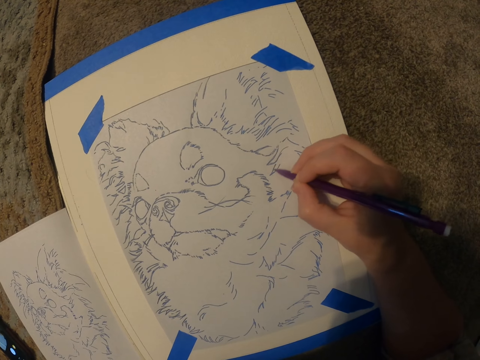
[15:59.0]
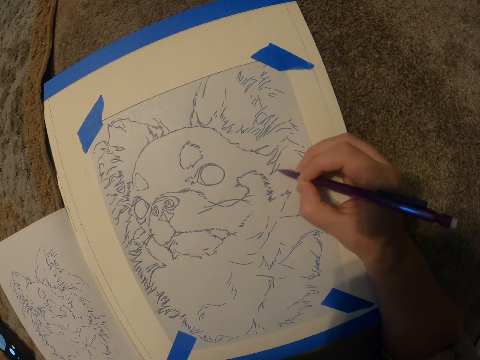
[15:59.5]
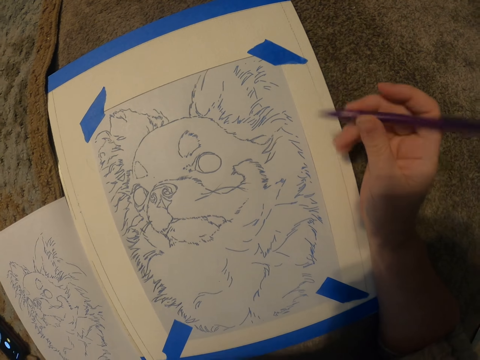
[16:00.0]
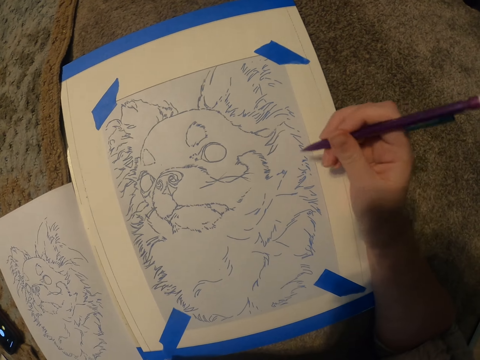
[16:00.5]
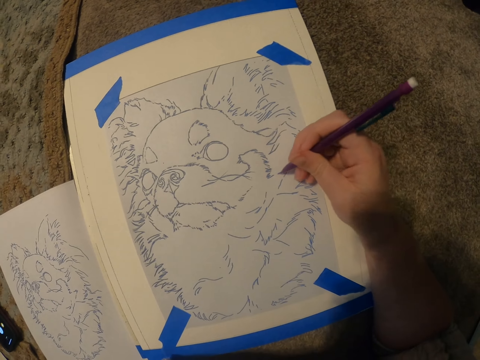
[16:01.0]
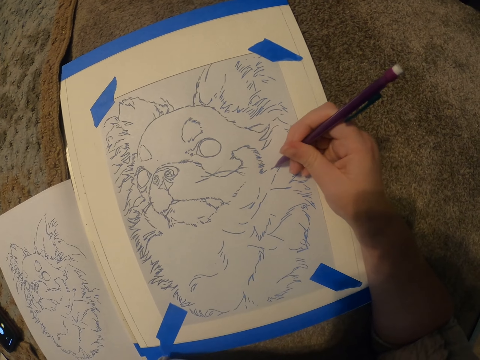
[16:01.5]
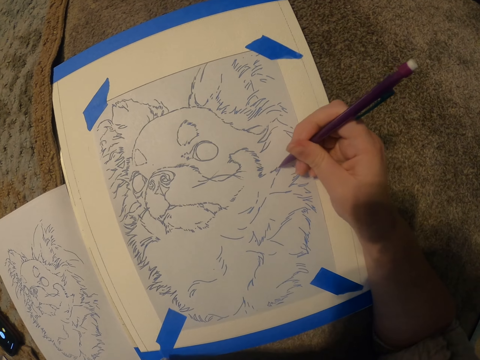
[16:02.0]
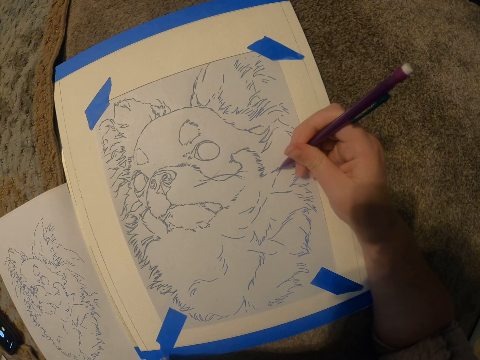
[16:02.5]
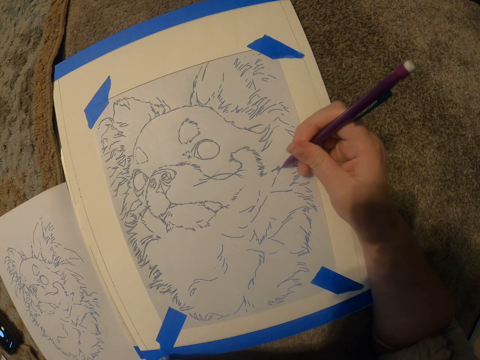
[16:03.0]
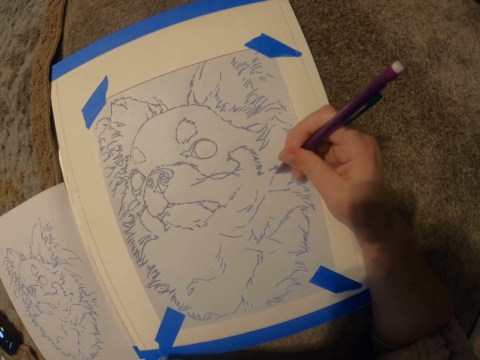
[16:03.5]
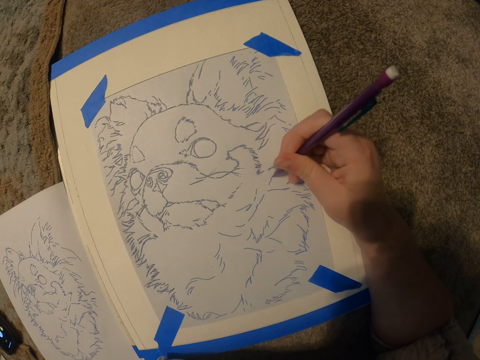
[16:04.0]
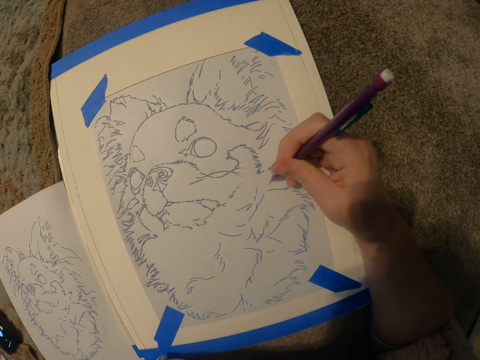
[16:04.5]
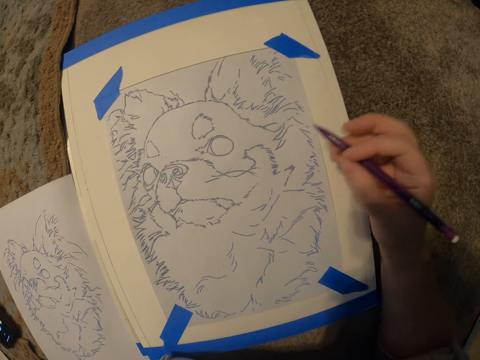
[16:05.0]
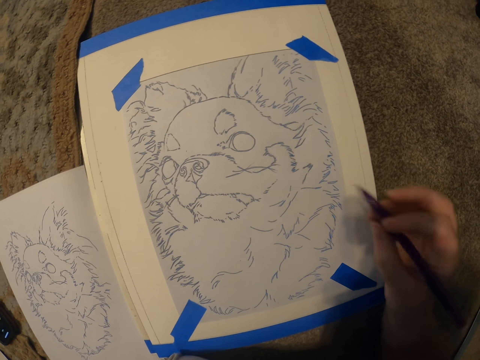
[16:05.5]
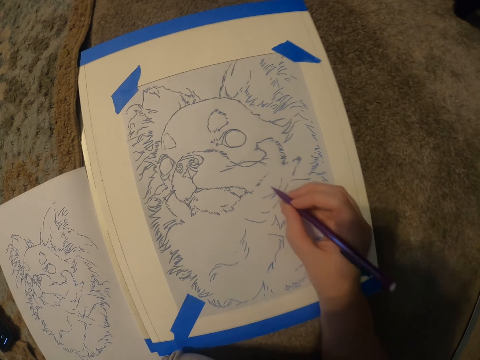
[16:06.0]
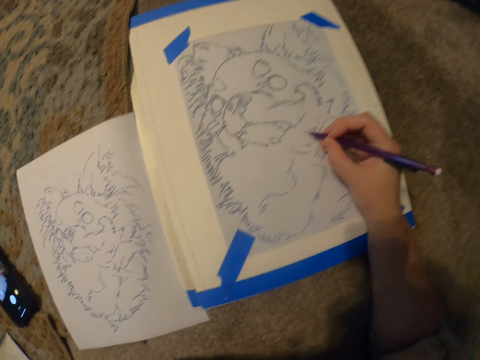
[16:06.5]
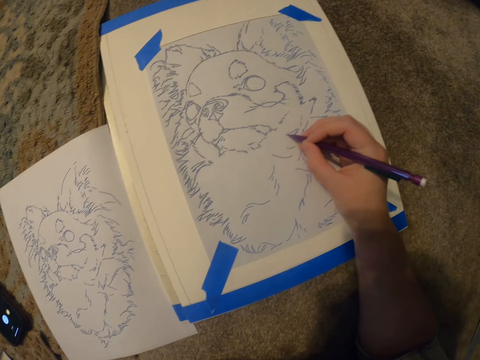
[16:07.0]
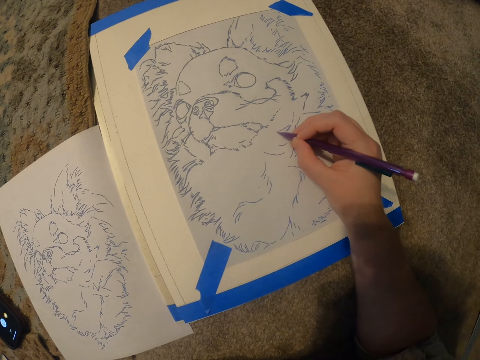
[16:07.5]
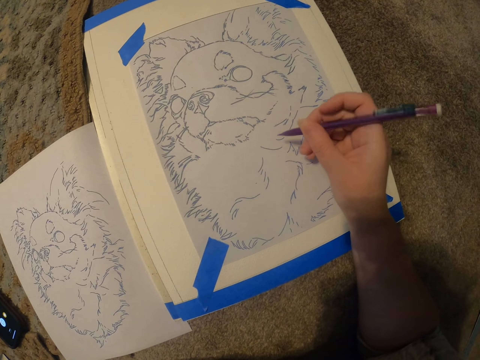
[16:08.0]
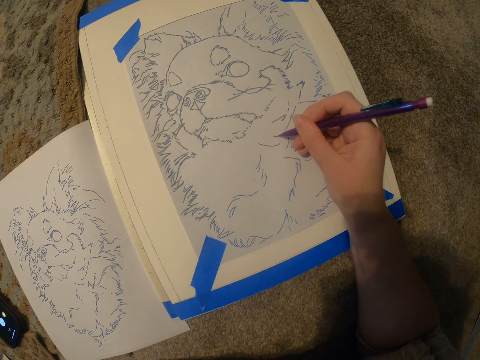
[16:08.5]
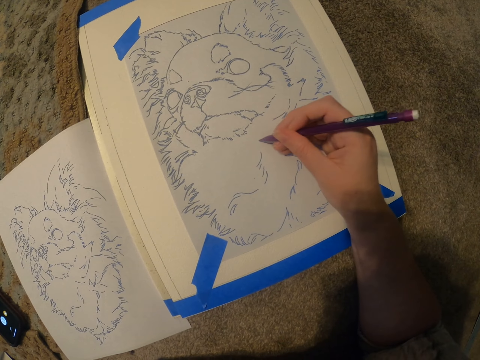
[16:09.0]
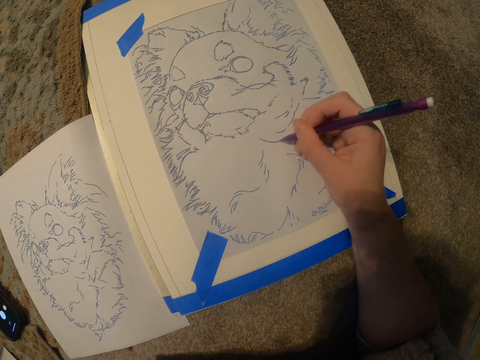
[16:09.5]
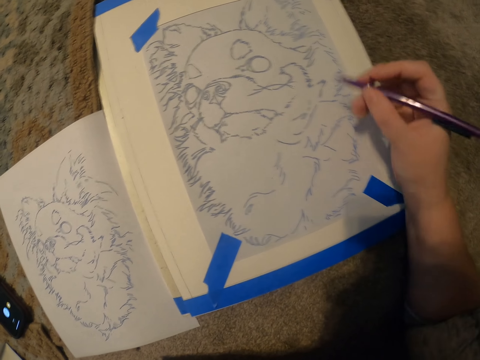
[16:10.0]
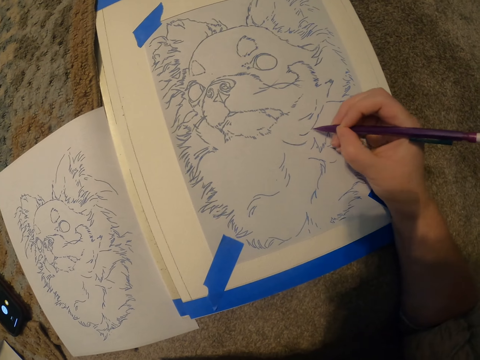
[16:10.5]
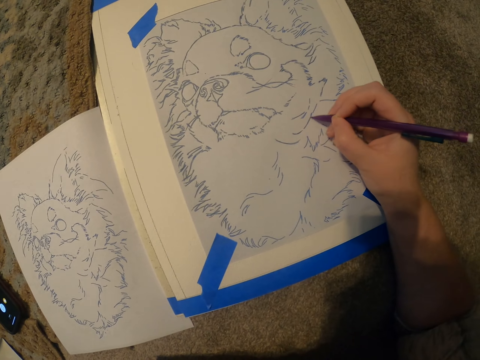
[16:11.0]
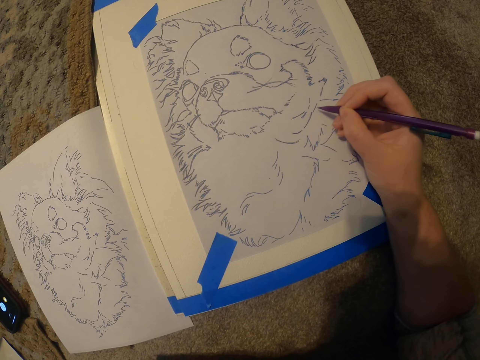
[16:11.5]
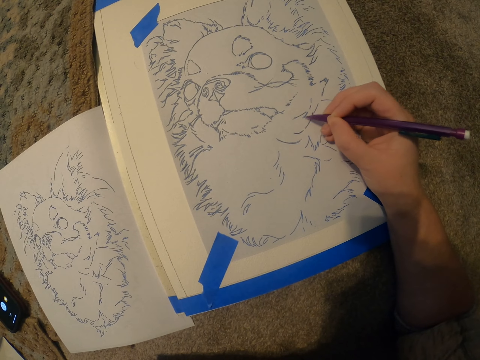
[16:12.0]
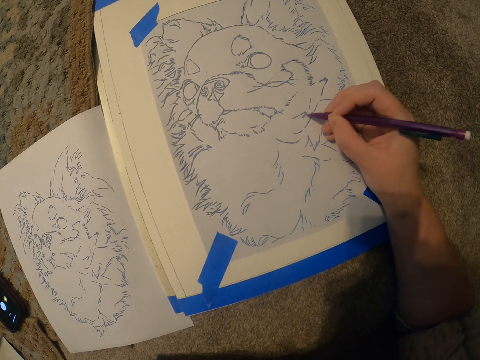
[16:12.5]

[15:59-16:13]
The camera wearer moves the hand with the pen. They draw the picture on the book. They move the hand with the pen. They draw the picture on the book. They move the hand with the pen. They draw the picture on the book.

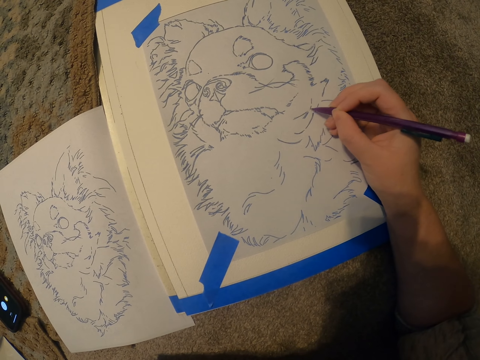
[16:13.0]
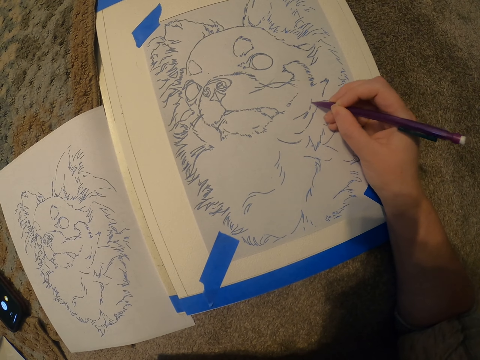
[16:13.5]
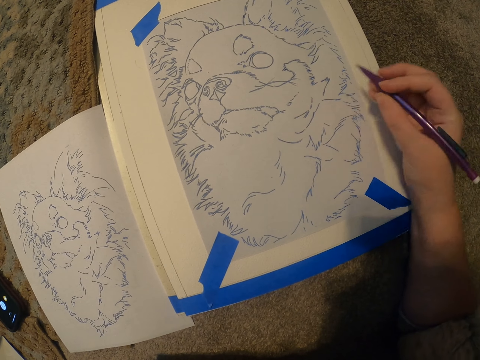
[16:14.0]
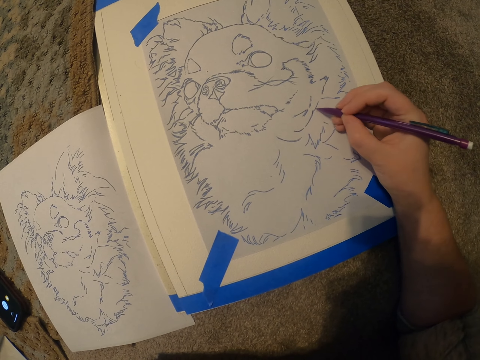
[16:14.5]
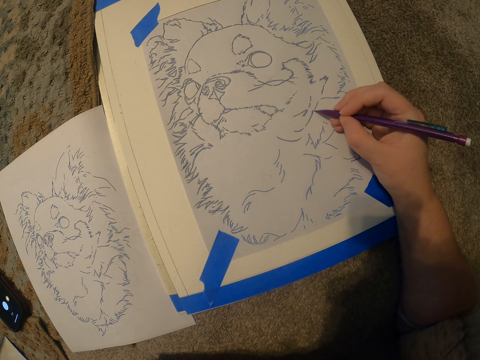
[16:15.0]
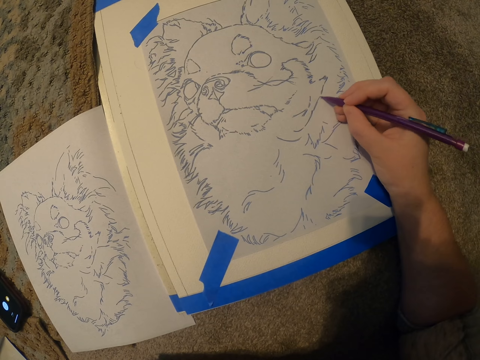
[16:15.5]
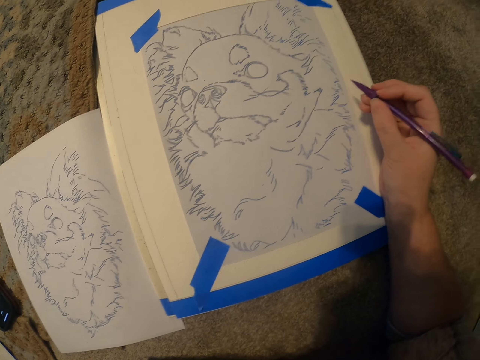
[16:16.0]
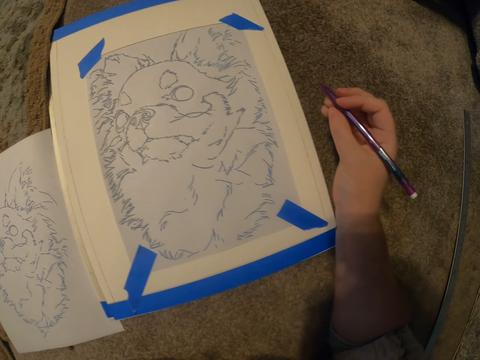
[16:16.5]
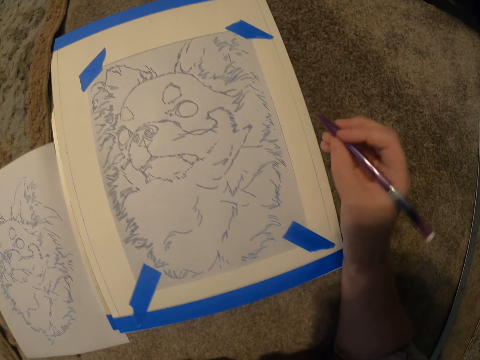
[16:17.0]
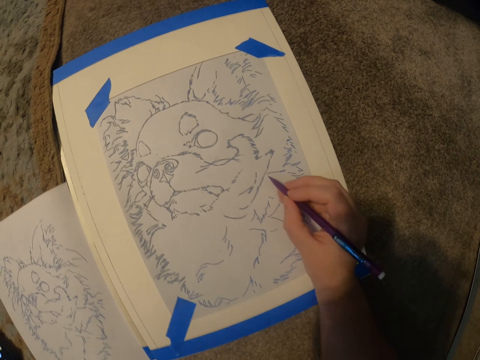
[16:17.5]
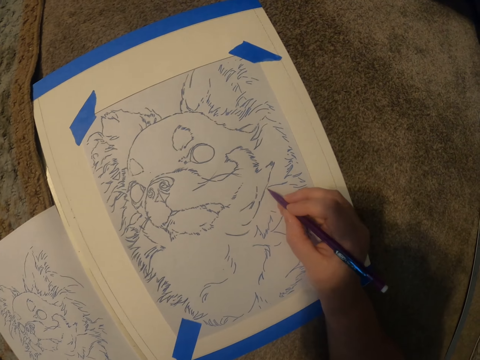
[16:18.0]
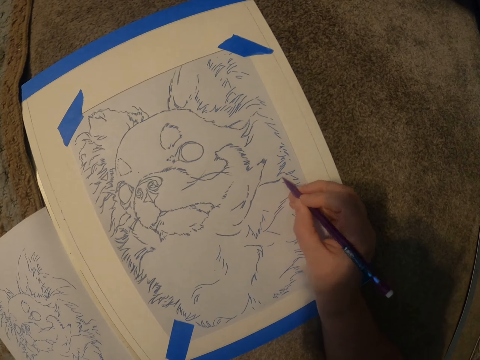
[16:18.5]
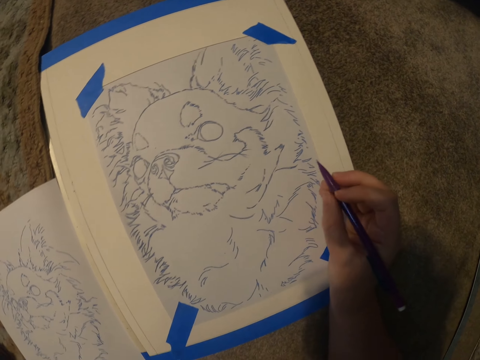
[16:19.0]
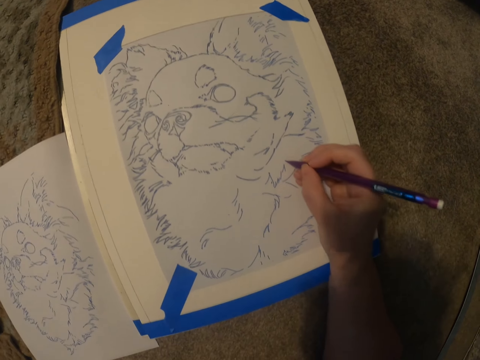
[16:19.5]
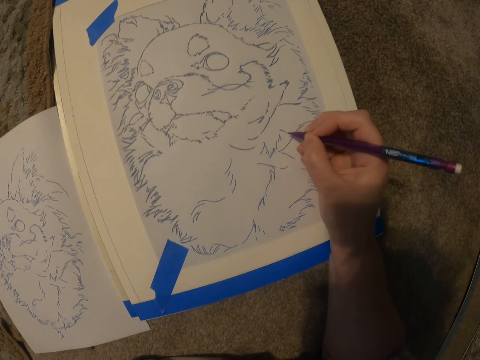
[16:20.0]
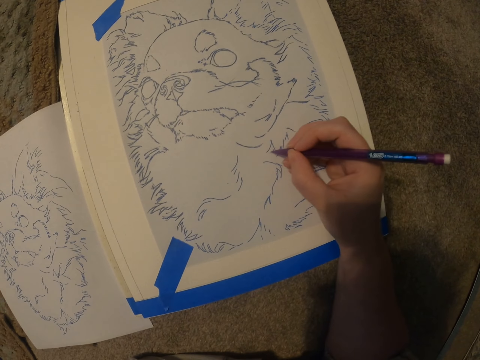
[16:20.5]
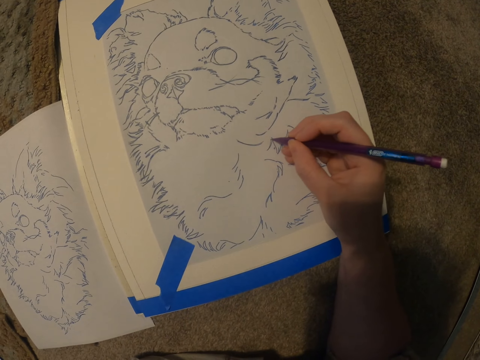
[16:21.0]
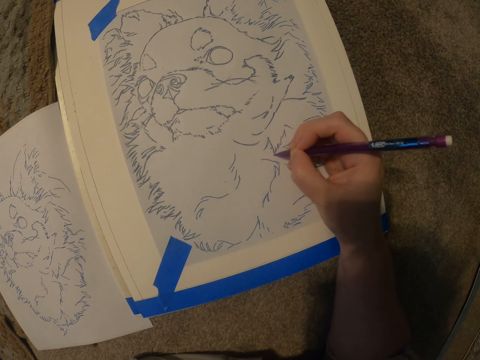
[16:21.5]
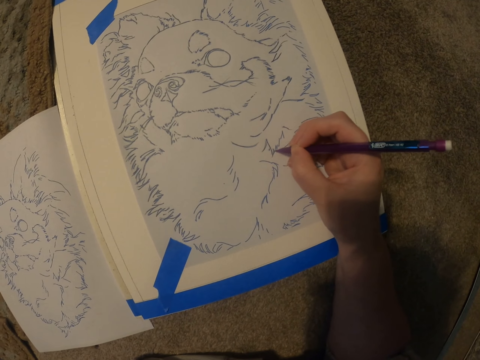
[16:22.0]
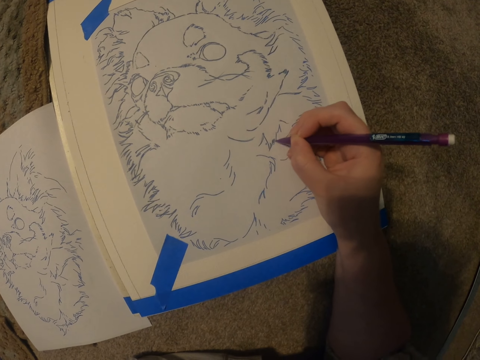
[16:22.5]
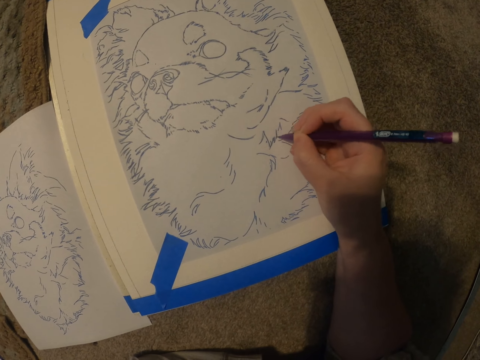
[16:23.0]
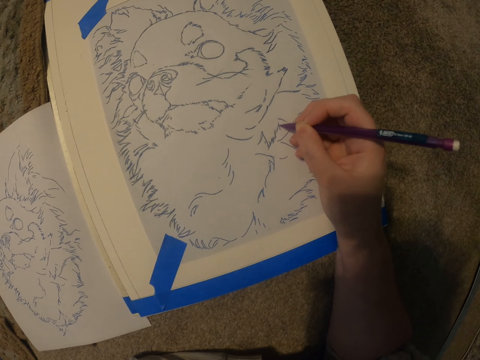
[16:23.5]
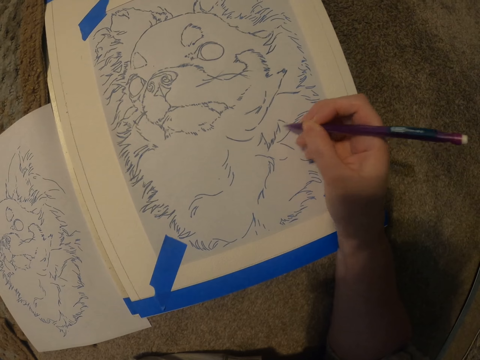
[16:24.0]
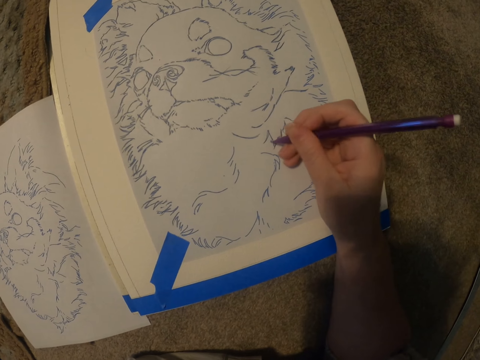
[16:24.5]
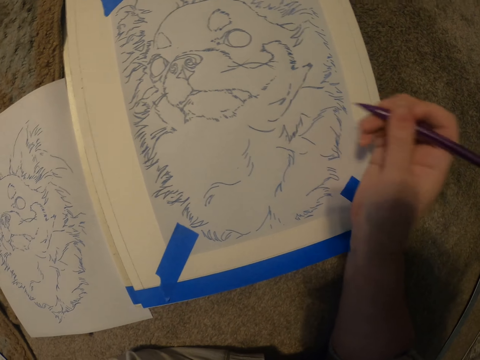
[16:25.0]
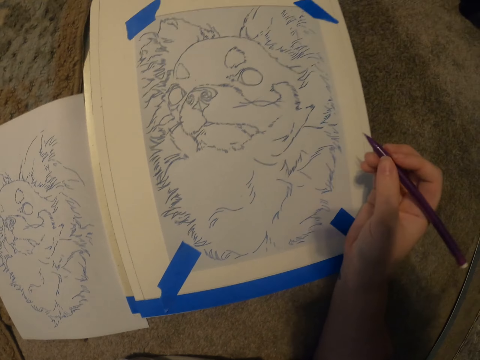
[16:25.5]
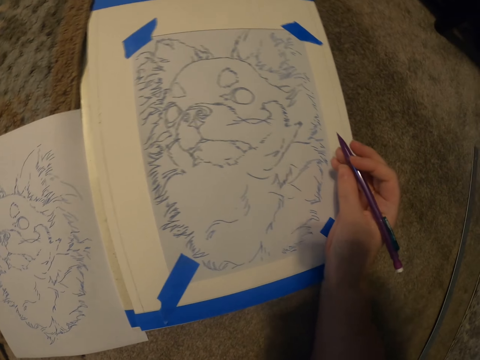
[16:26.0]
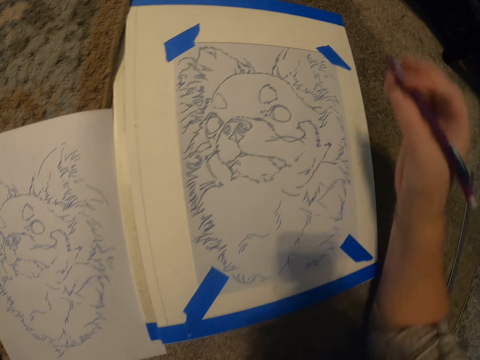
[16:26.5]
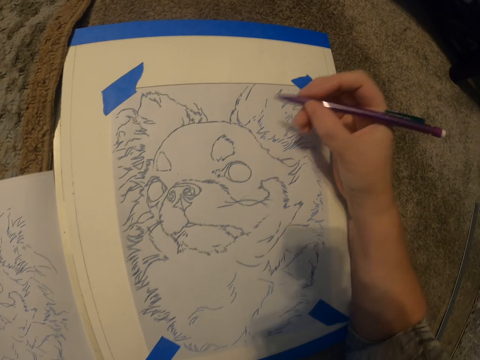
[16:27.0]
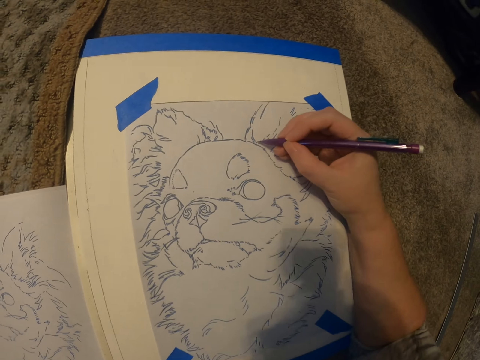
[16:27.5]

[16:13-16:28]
The camera wearer moves the hand with the pen. They draw the picture on the book. They move the hand with the pen. They move the pen on the paper. They draw the picture on the book. They move the hand with the pen.
